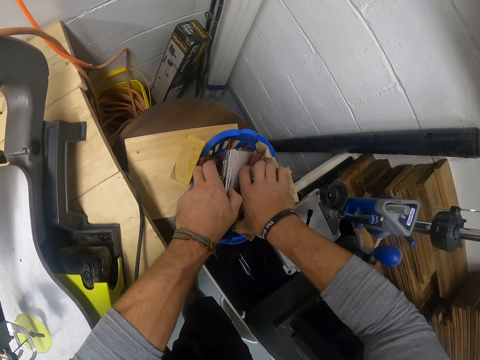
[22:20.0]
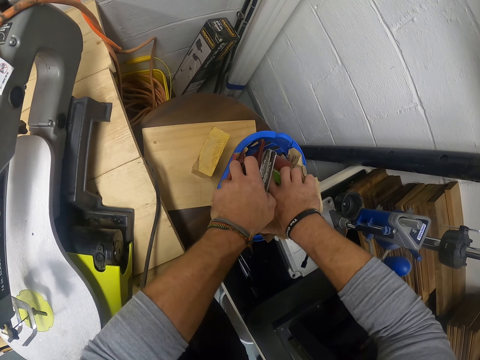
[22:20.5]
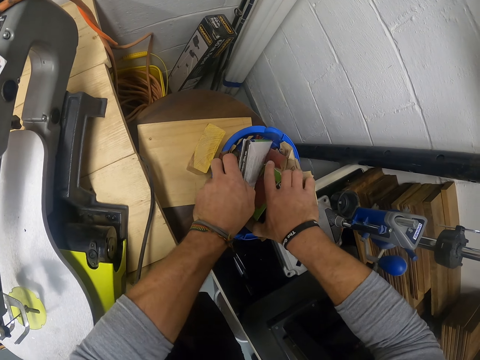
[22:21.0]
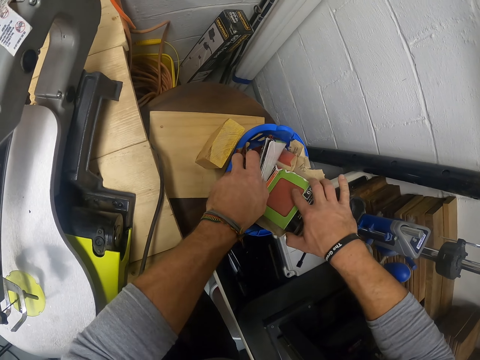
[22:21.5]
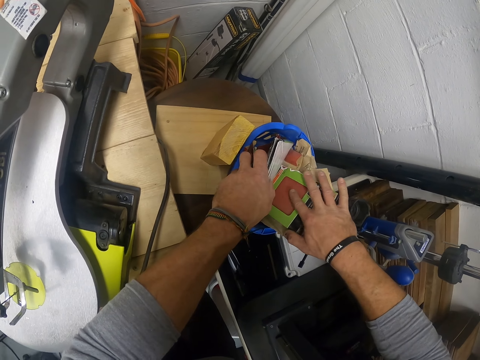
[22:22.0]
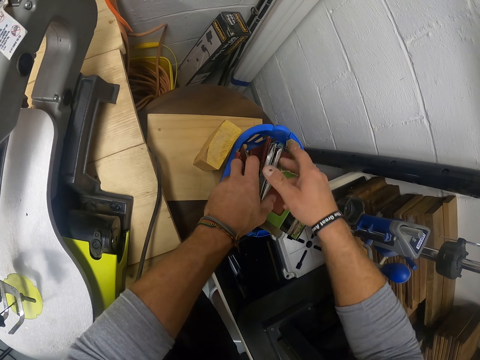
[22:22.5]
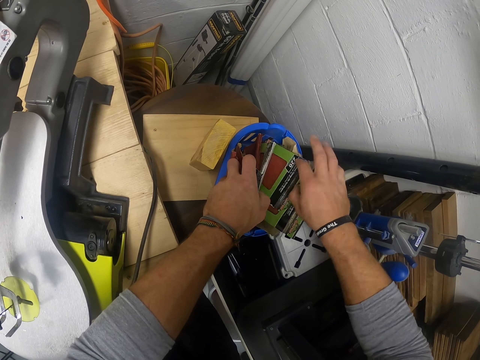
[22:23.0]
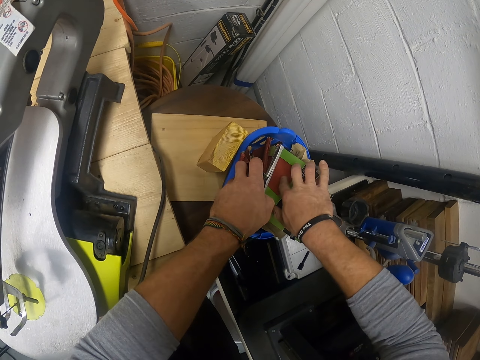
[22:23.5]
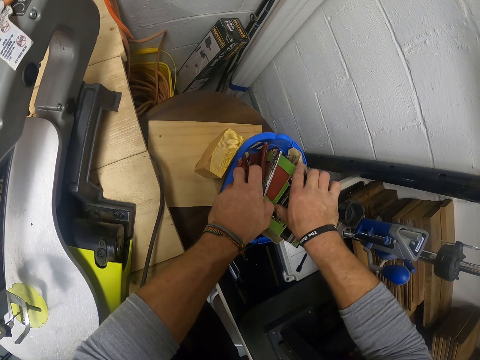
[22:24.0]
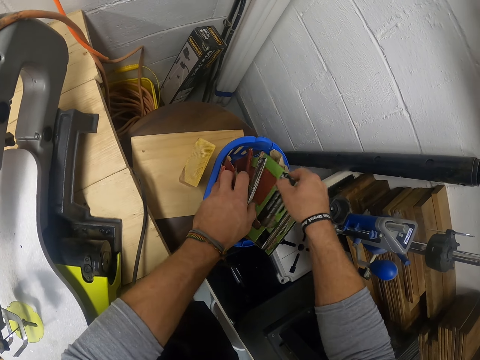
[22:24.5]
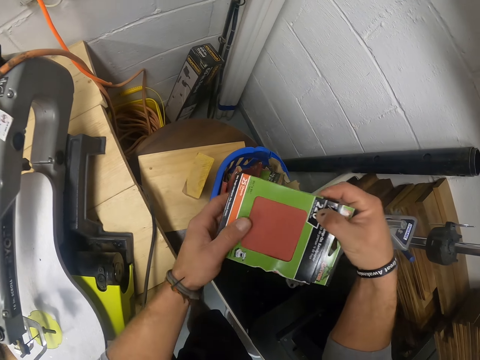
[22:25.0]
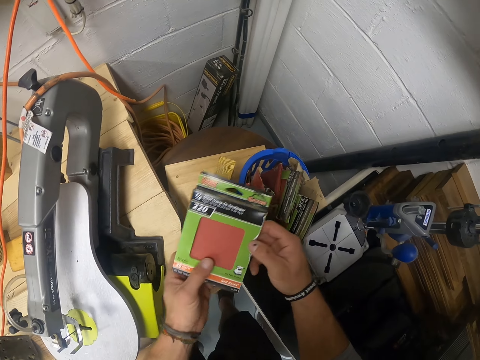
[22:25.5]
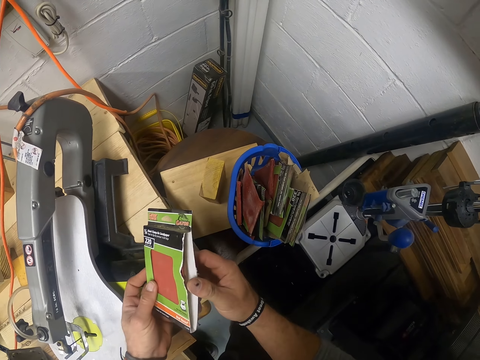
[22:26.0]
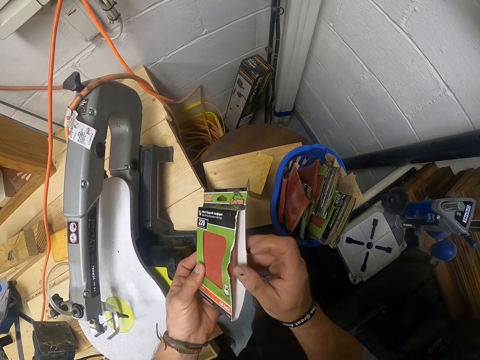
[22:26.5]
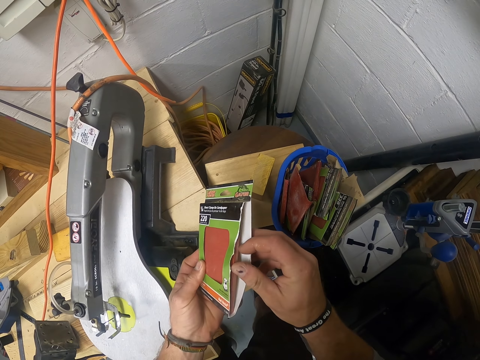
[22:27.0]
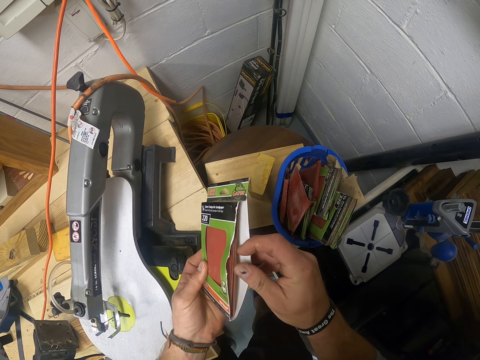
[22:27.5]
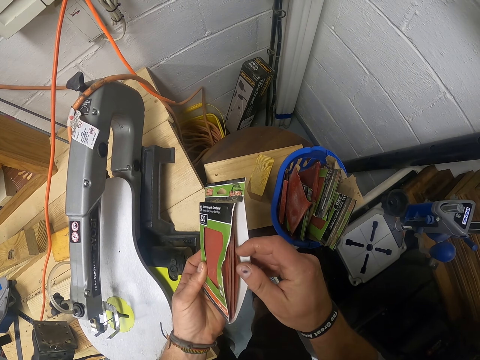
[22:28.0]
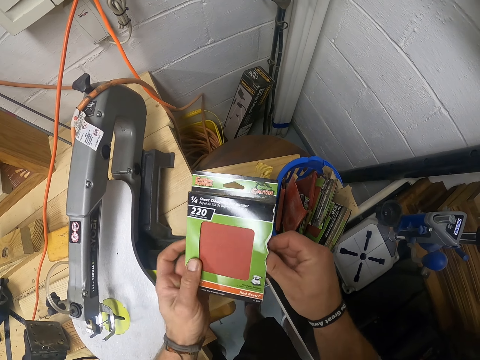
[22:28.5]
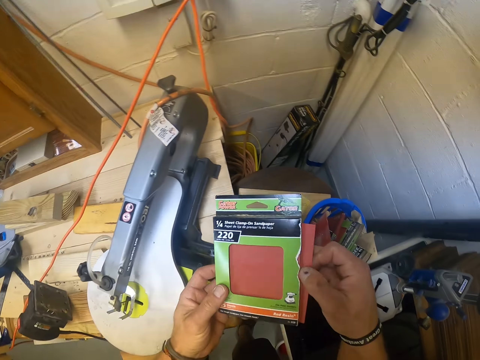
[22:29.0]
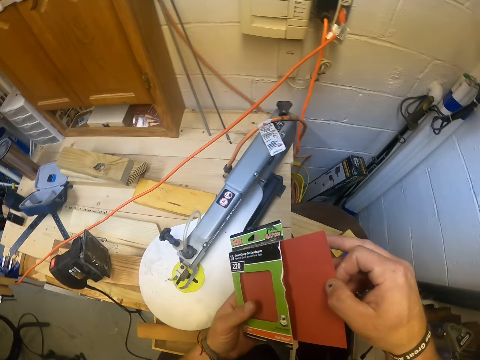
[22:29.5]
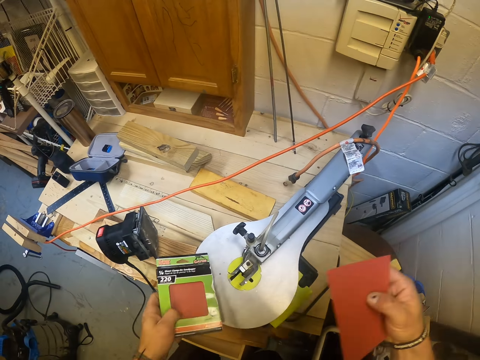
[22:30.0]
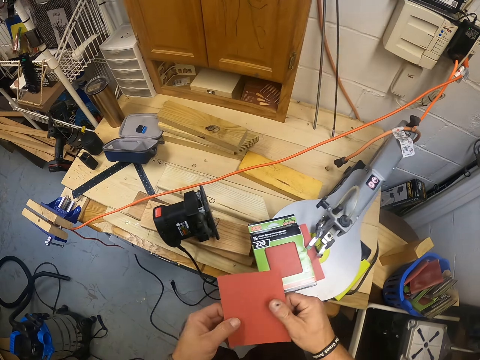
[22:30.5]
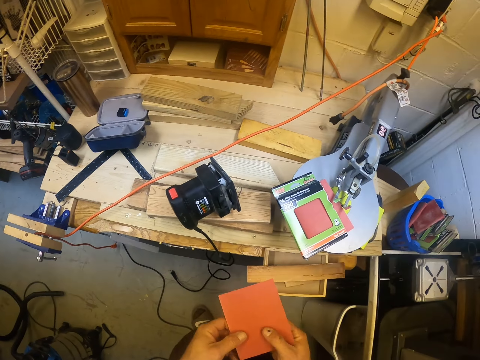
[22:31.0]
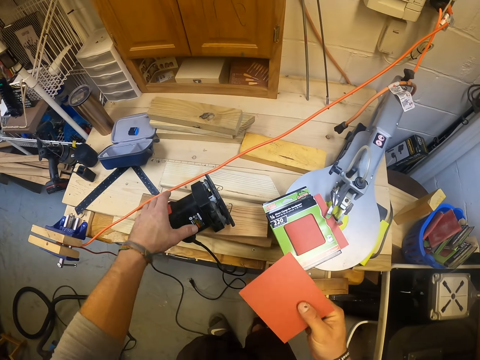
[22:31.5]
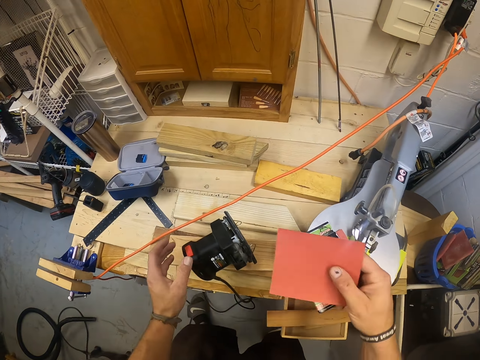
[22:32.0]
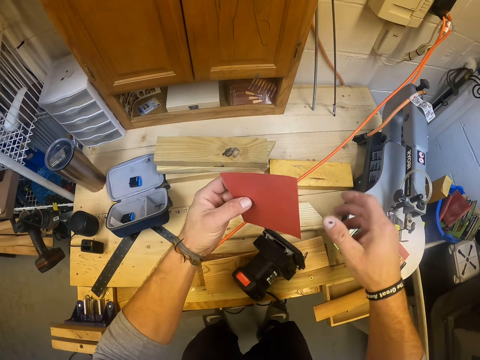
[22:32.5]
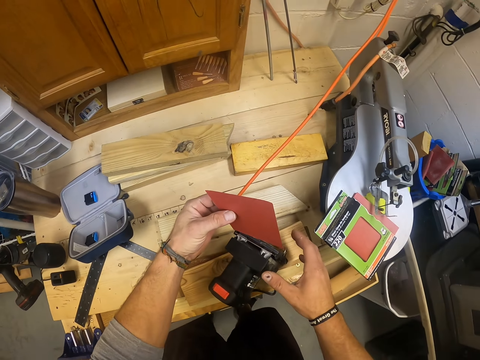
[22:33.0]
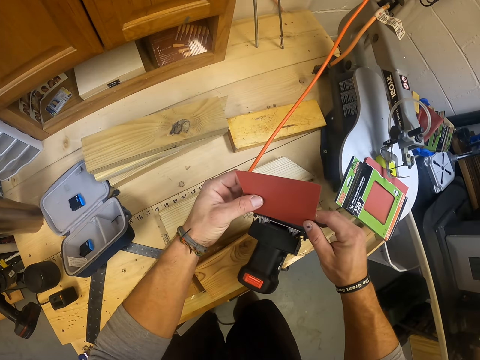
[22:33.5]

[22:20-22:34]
The camera wearer picks up a sandpaper pack from the container on the stool with his right hand. He feels the sandpaper pack in his right hand with his right hand. He moves the sandpaper pack in the container on the stool with his right hand. He feels the sandpaper pack in his right hand with his right hand. He picks up a sandpaper pack from the container on the stool with his right hand. He passes the sandpaper pack from his right hand to his left hand. He opens the sandpaper pack in his left hand with his right hand. He picks a sandpaper from the sandpaper pack in his left hand with his right hand. He drops the sandpaper pack on the work table with his left hand. He passes the sandpaper from his right hand to his left hand. He passes the sandpaper from his left hand to his right hand. He passes the sandpaper from his right hand to his left hand. He inserts the sandpaper into the electric sander on the work table with his hands.

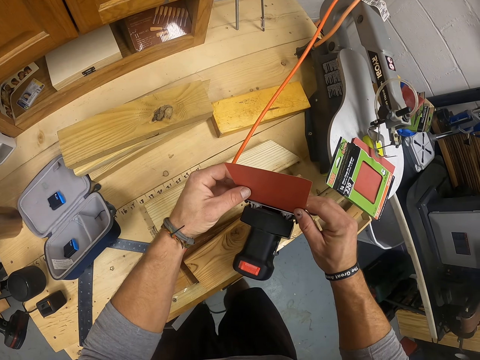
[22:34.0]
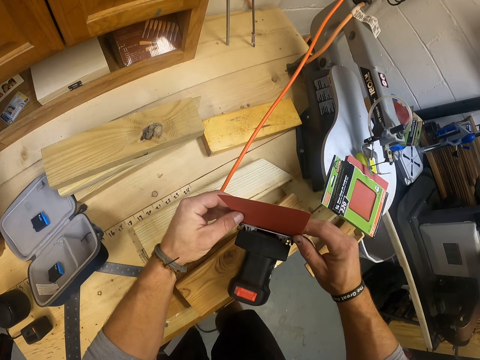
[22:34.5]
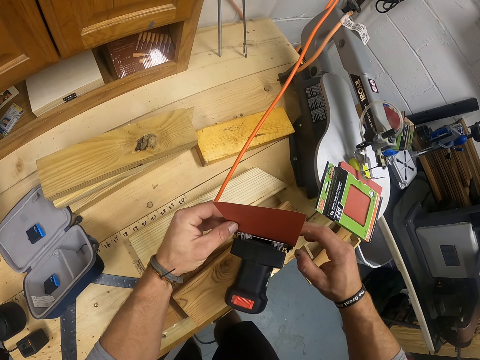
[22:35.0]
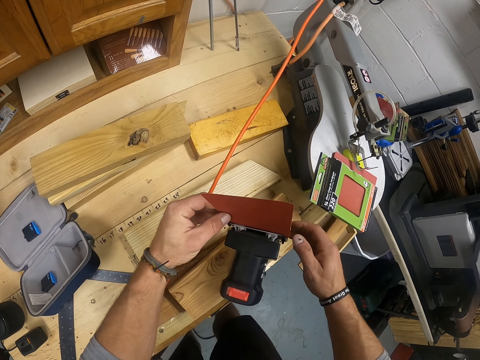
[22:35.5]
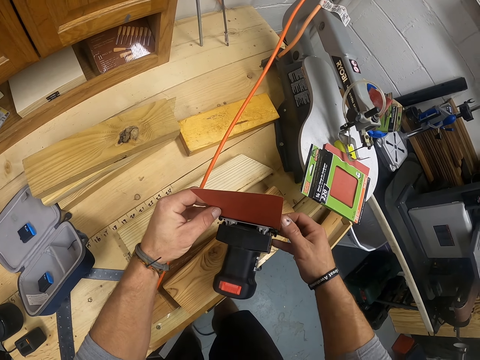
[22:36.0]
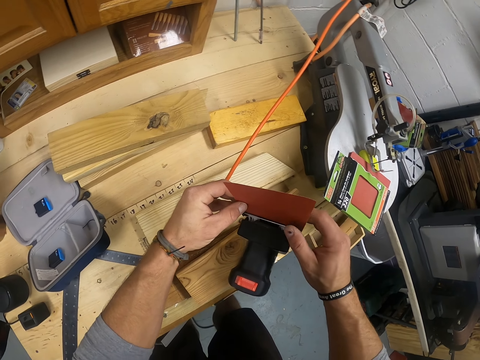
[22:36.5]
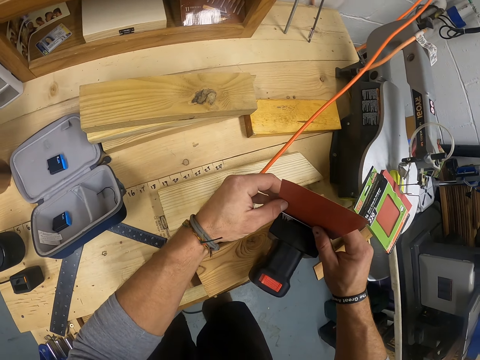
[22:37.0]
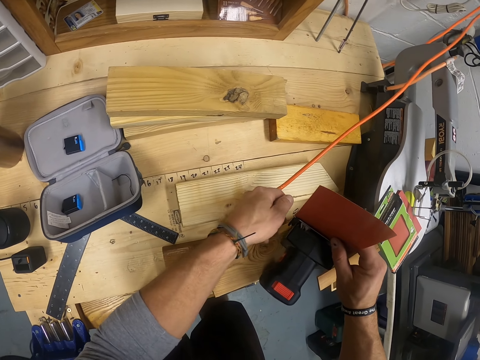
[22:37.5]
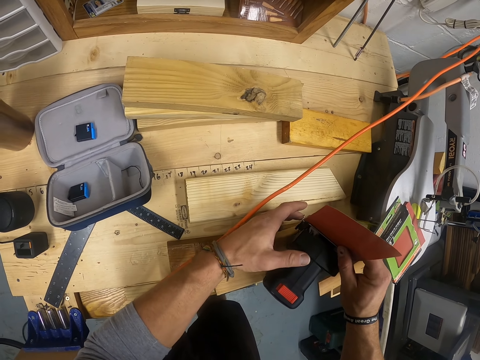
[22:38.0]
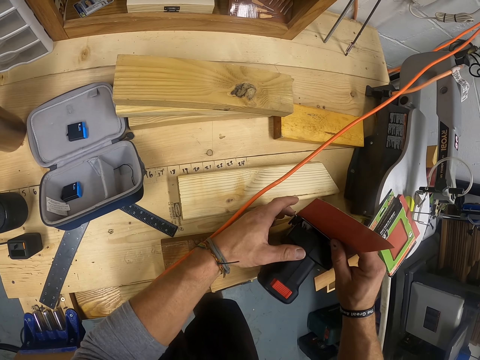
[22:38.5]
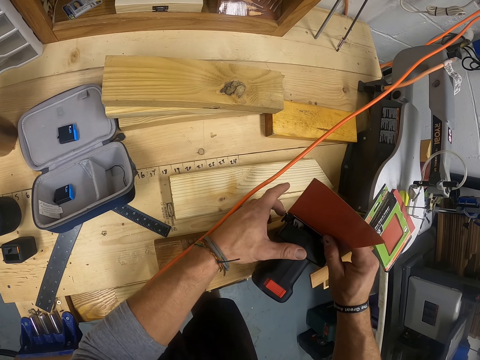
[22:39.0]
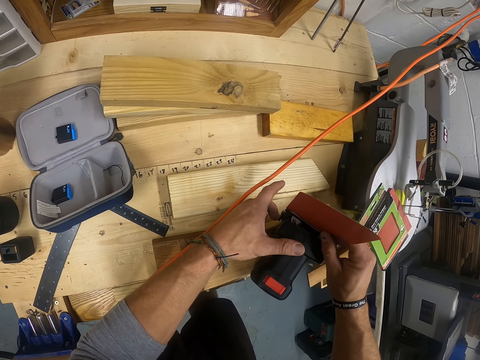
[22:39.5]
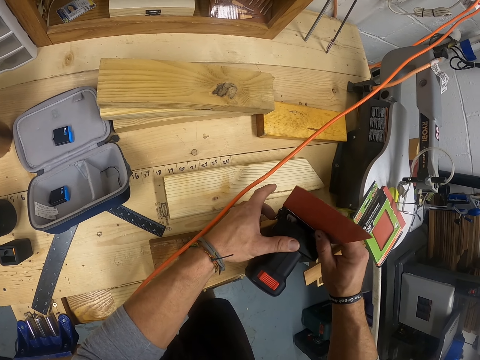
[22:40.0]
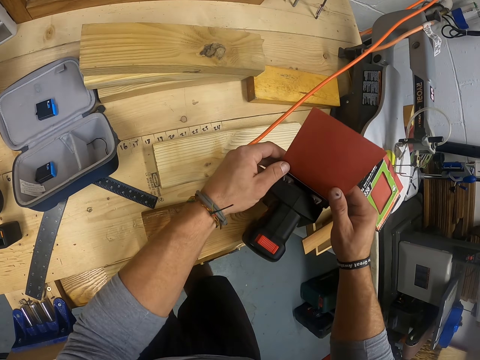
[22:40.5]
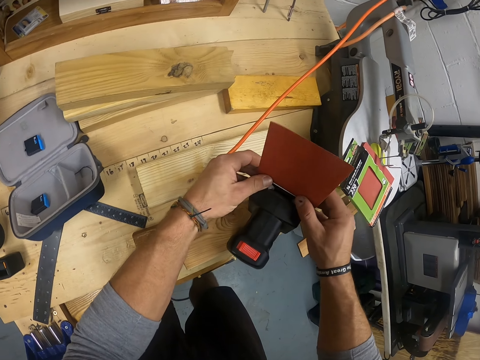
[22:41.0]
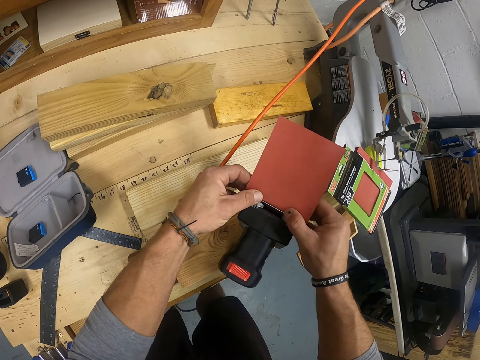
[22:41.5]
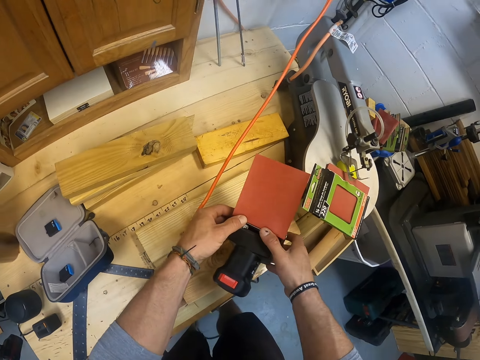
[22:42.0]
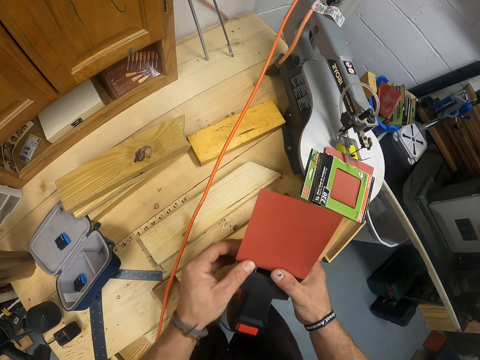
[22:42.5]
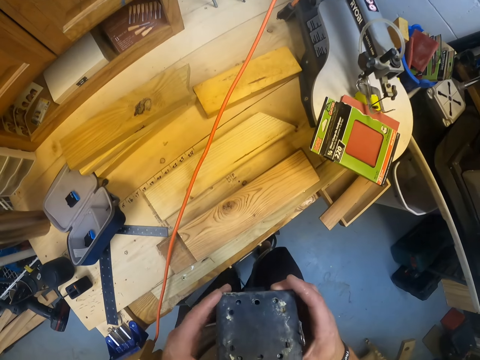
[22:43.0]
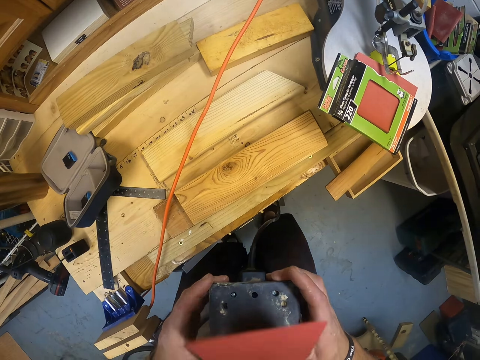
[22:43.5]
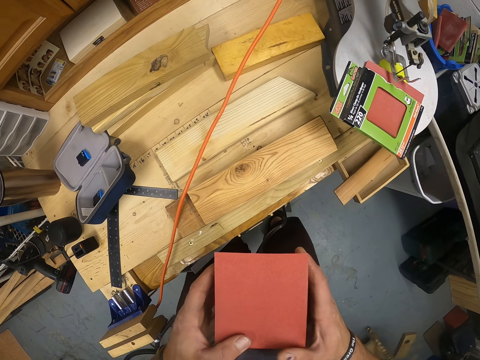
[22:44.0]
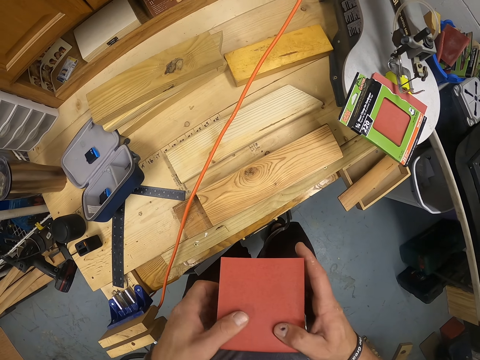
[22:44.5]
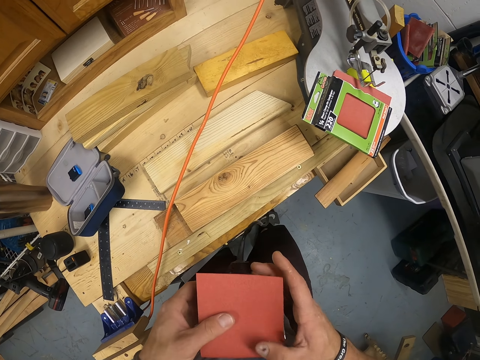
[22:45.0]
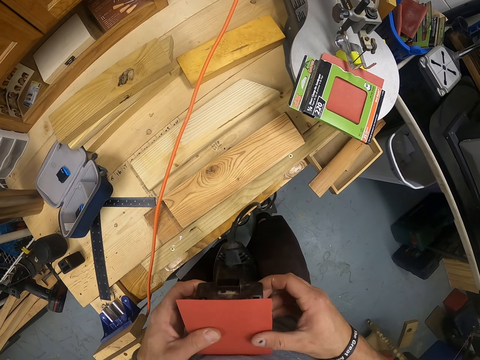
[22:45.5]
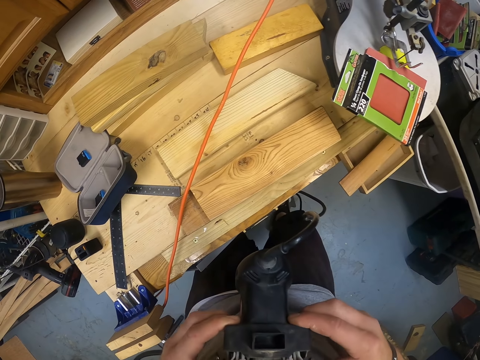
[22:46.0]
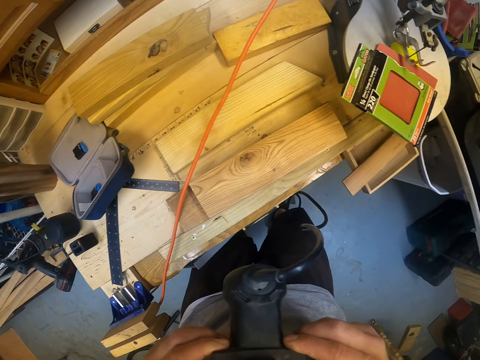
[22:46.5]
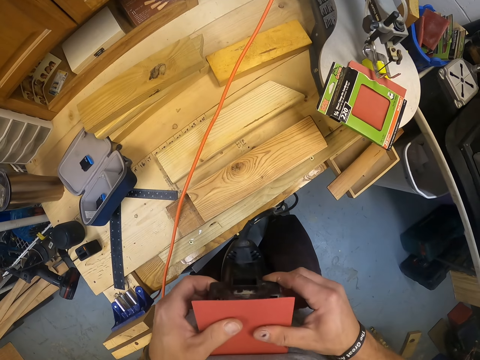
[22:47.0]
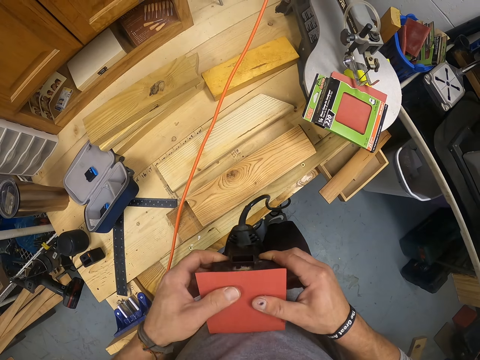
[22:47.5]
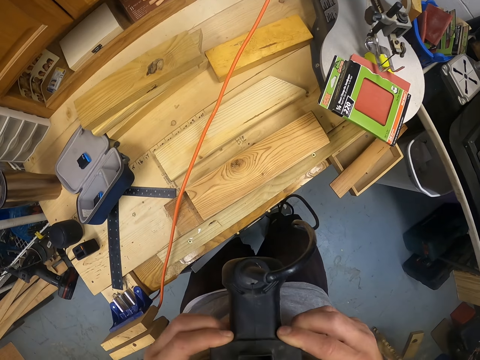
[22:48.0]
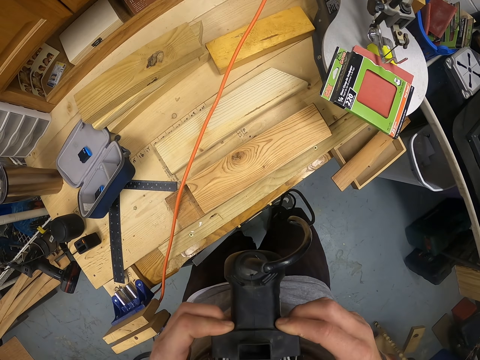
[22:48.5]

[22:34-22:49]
The camera wearer adjusts the sandpaper into the sander machine. He removes his right hand from the sandpaper in his left hand. He holds the sandpaper in his left hand with his right hand. He removes his left hand from the sandpaper in his right hand. He operates the electric sander on the work table with his left hand. He bends the sandpaper in the electric sander on the work table with his hands. He picks up the electric sander from the work table with his hands. He bends the sandpaper in the electric sander in his hands with his hands.
